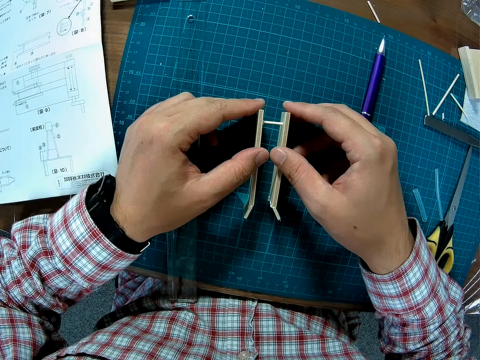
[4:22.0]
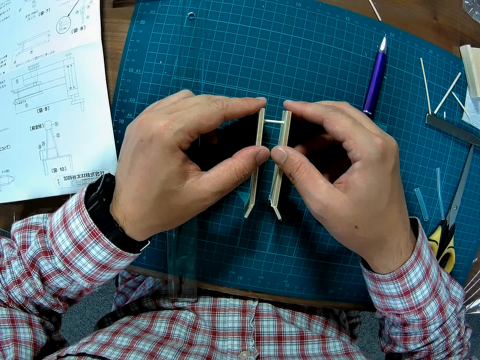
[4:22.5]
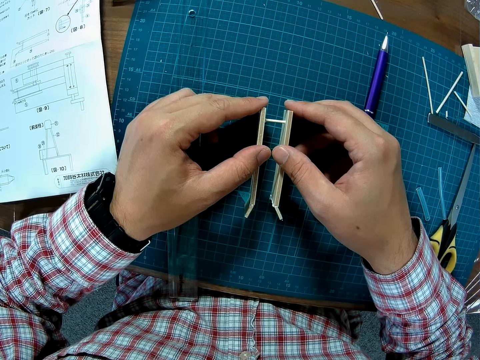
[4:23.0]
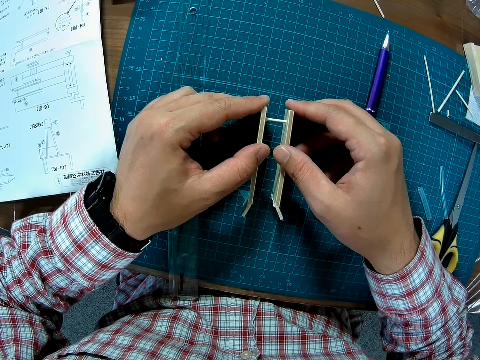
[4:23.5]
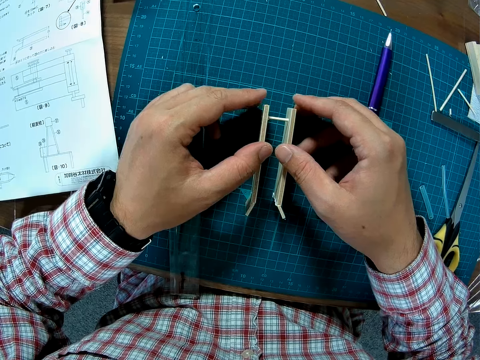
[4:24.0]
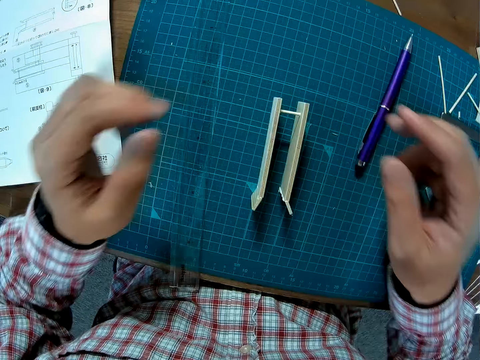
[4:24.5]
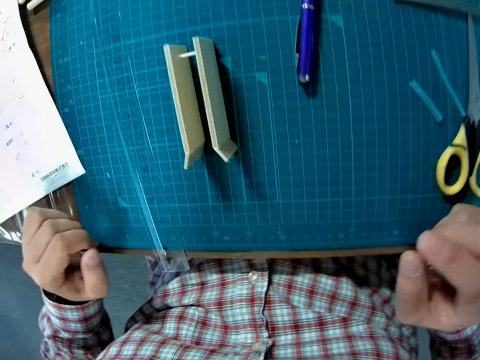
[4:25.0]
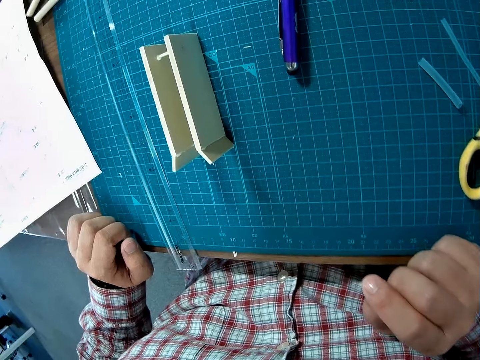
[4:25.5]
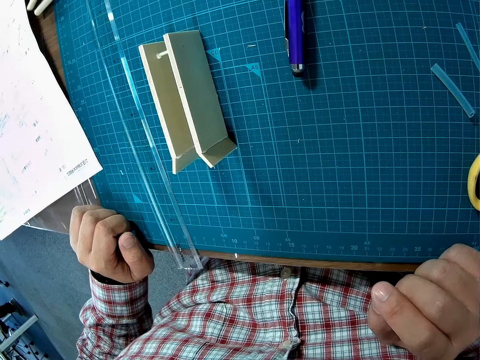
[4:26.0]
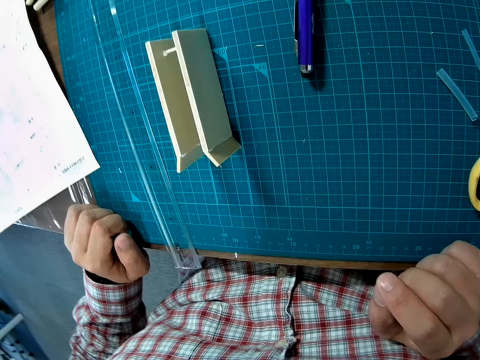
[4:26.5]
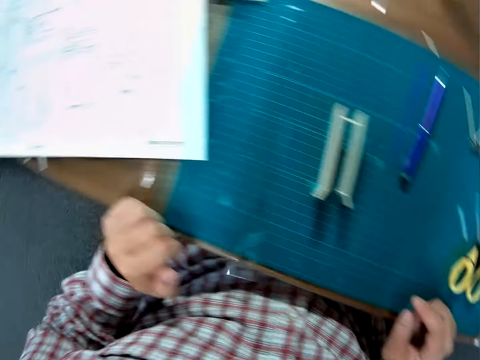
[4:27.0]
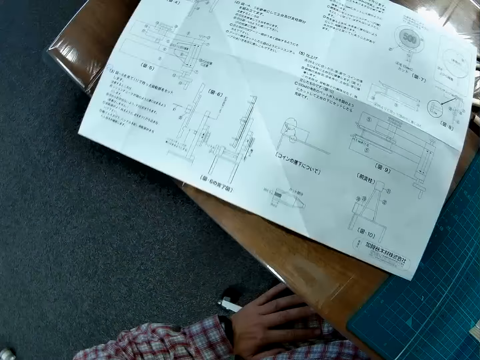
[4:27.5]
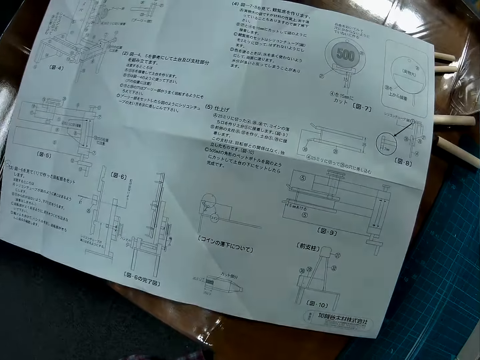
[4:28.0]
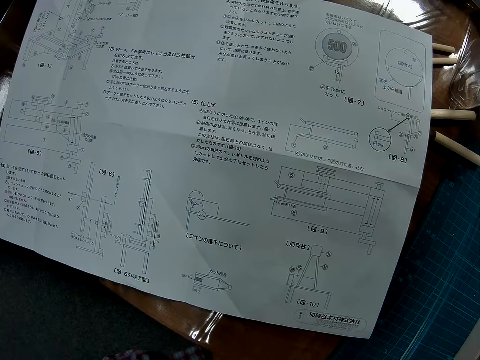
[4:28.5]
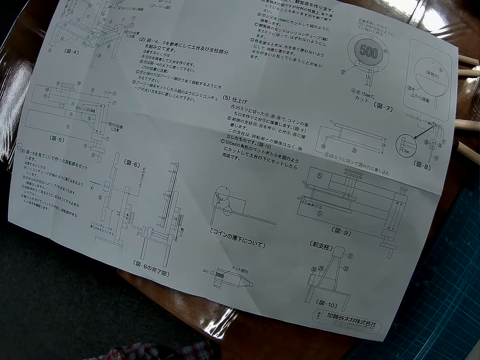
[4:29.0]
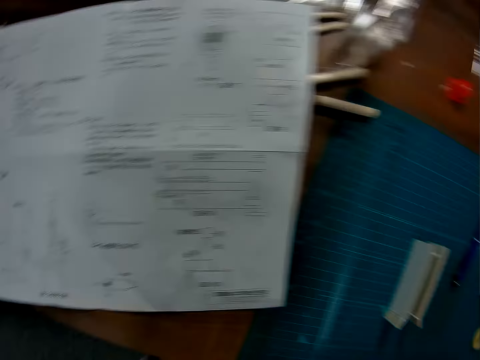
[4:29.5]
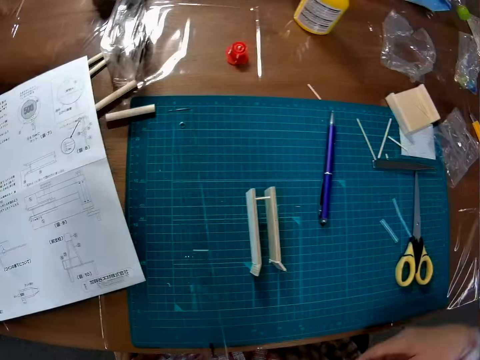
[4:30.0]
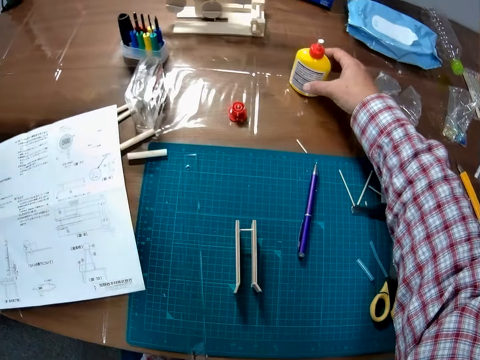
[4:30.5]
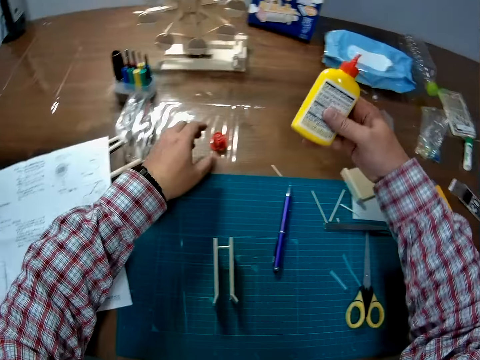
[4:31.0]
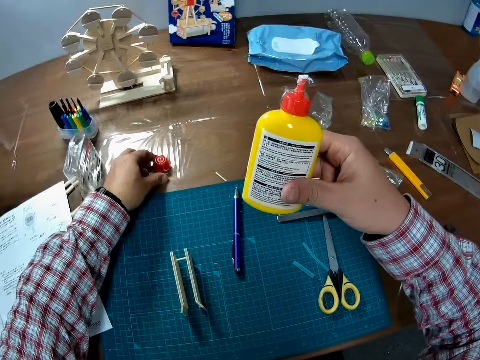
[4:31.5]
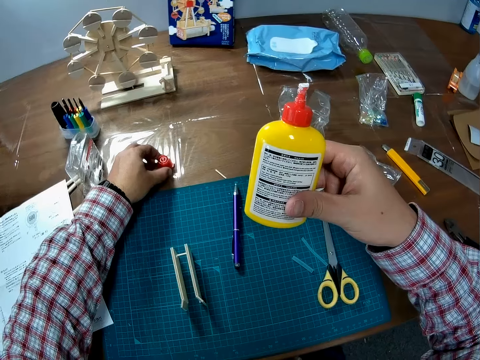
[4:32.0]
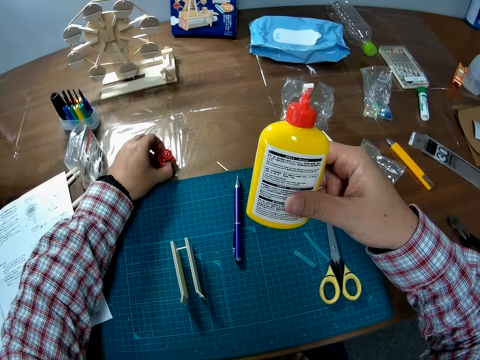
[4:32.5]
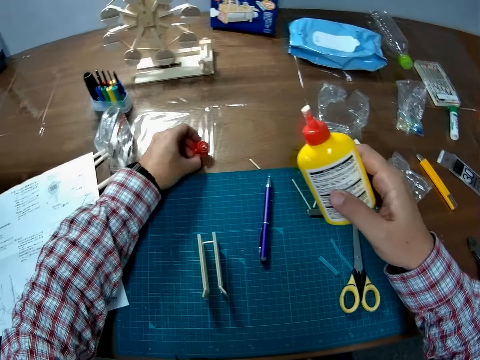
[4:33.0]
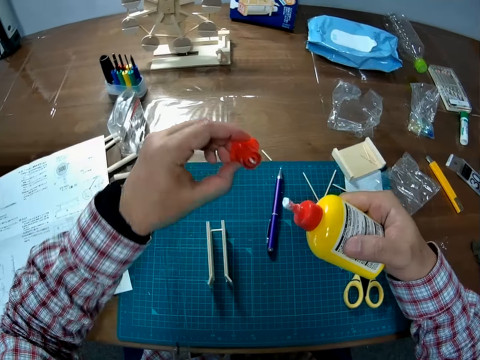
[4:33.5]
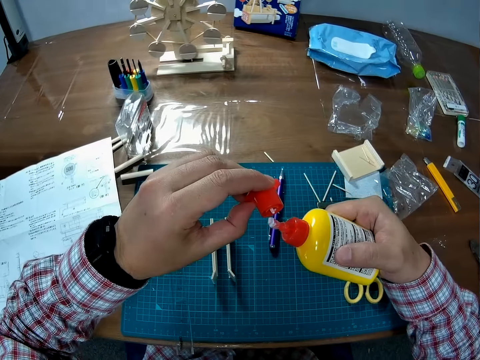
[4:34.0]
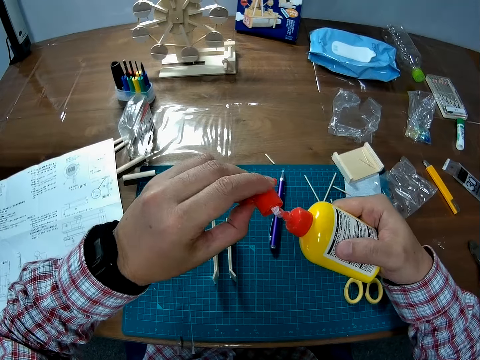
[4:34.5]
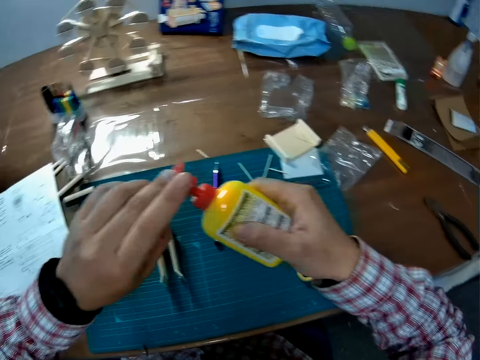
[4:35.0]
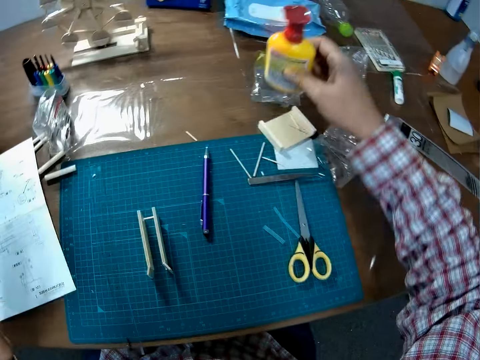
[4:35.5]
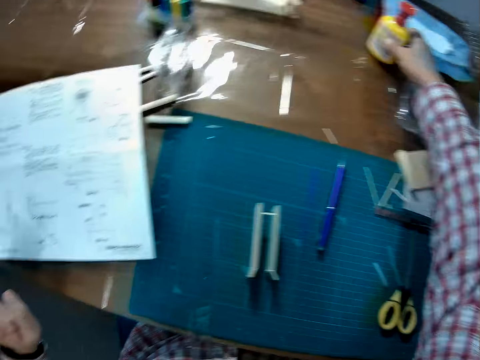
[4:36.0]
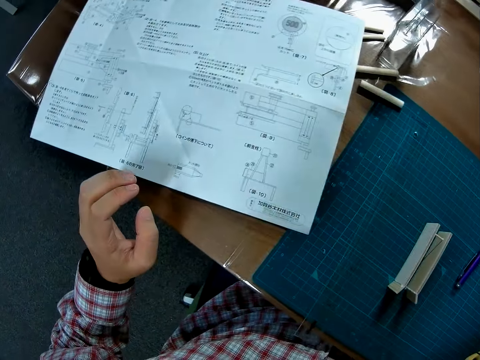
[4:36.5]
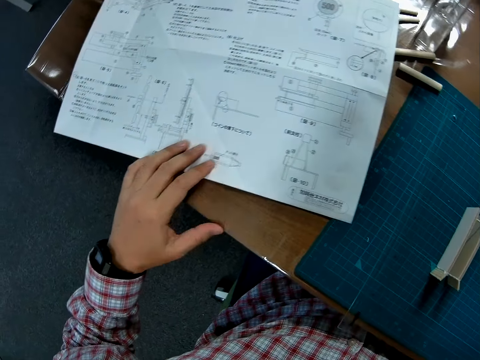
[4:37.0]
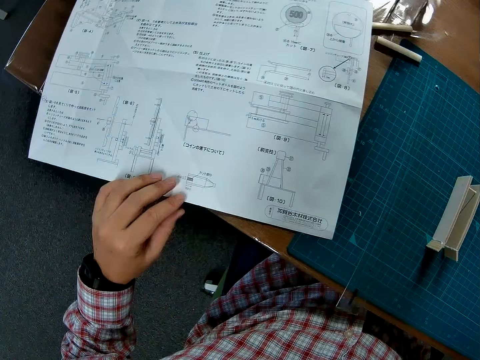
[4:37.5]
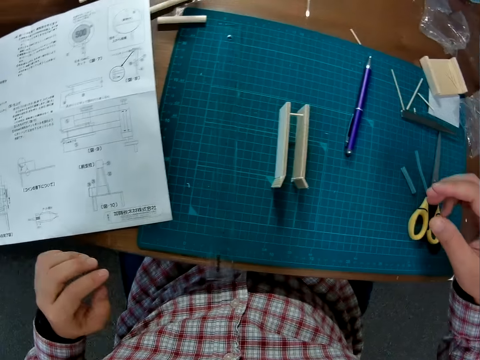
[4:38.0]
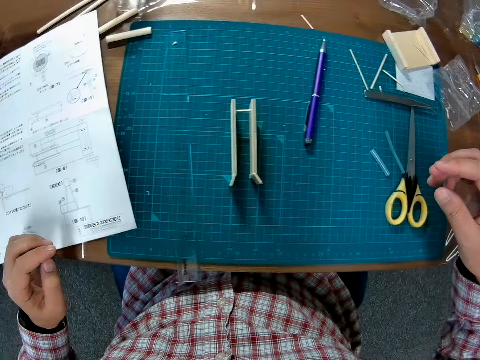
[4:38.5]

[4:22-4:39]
The camera wearer holds the wood. They pick up the glue bottle from the table. They pick up the lid of the glue bottle from the table. They close the lid. They put the glue bottle on the table.

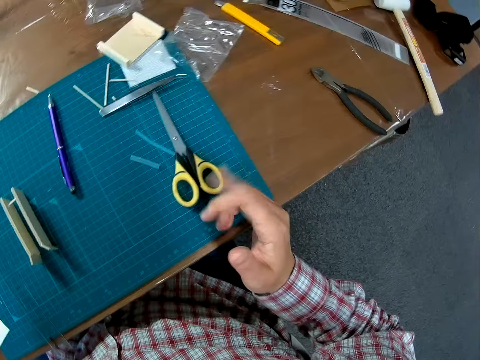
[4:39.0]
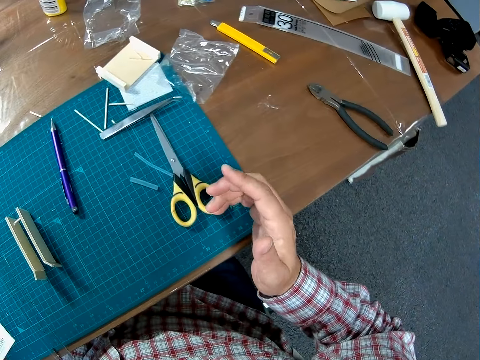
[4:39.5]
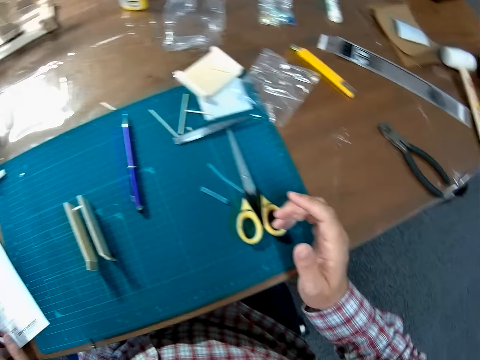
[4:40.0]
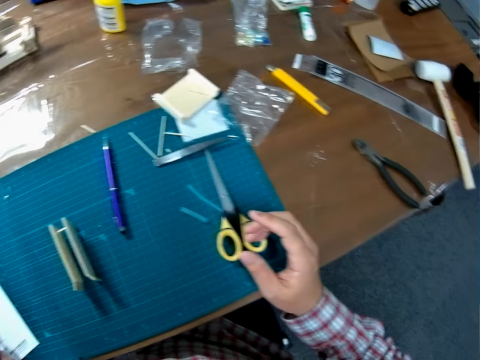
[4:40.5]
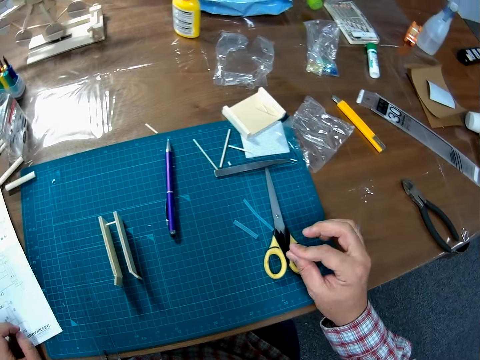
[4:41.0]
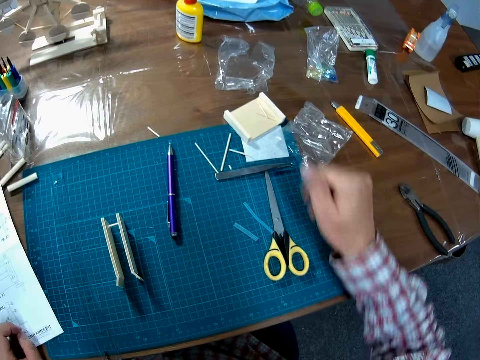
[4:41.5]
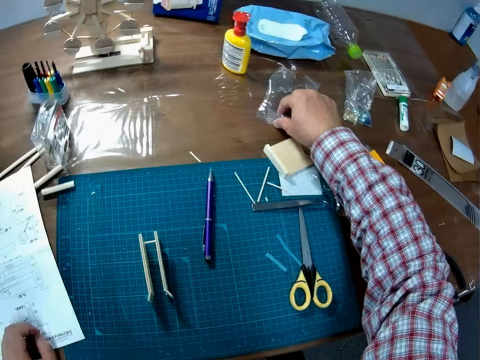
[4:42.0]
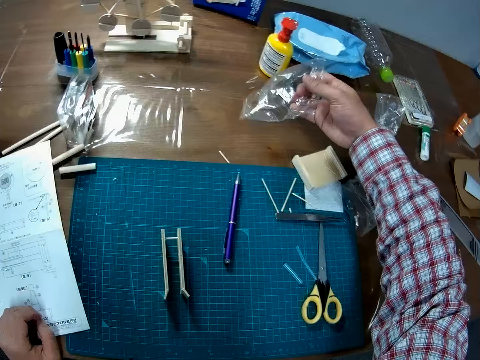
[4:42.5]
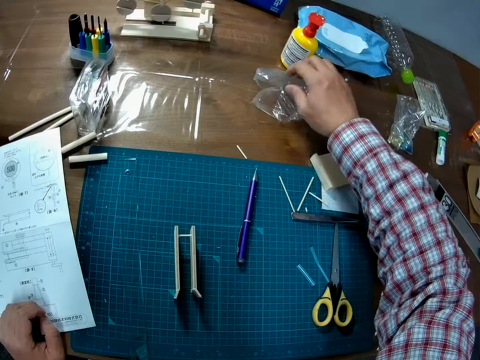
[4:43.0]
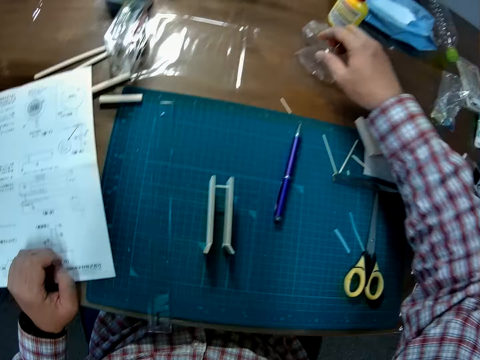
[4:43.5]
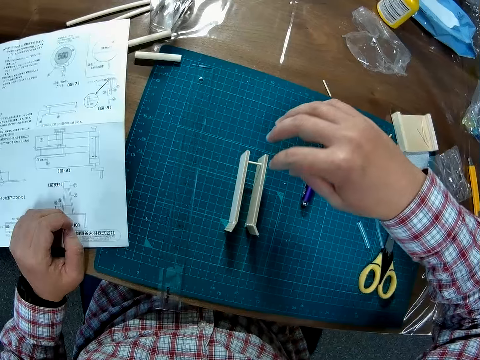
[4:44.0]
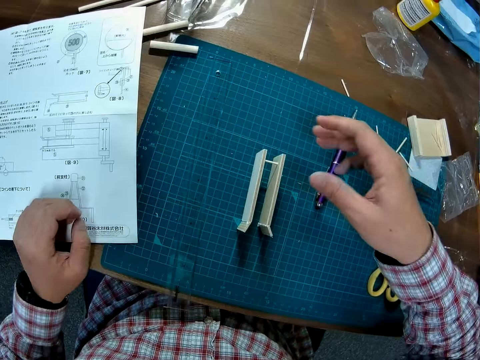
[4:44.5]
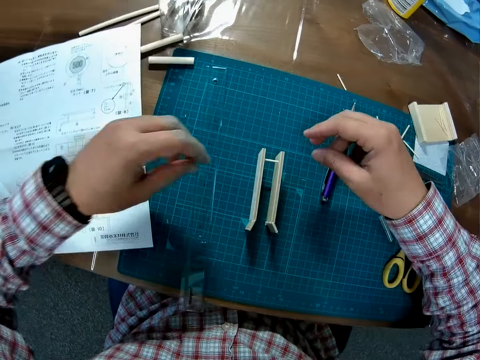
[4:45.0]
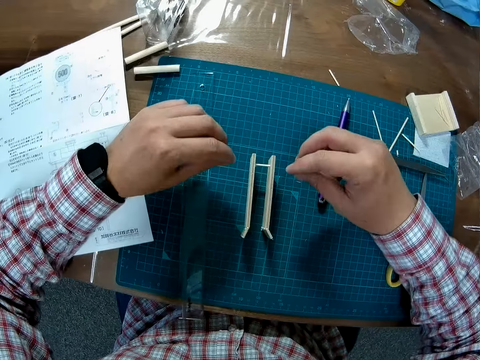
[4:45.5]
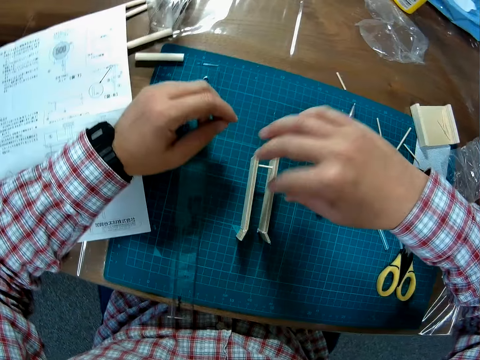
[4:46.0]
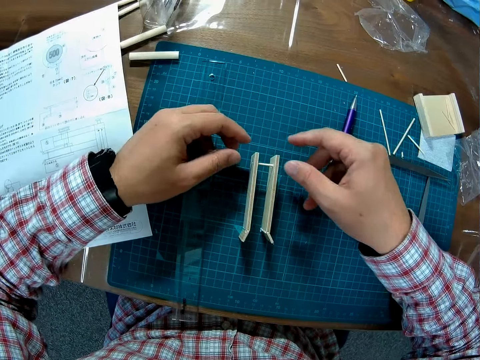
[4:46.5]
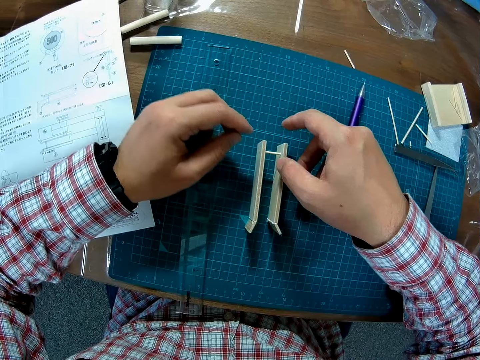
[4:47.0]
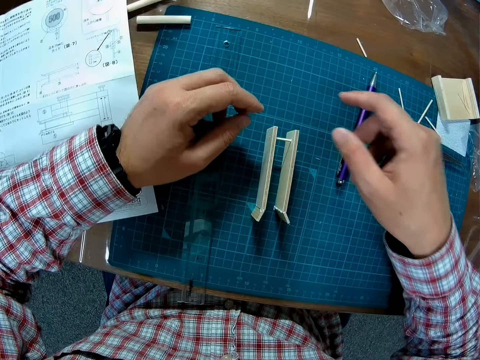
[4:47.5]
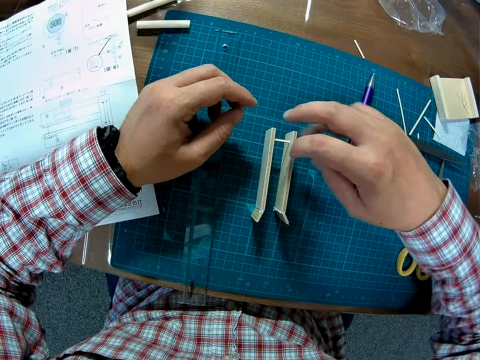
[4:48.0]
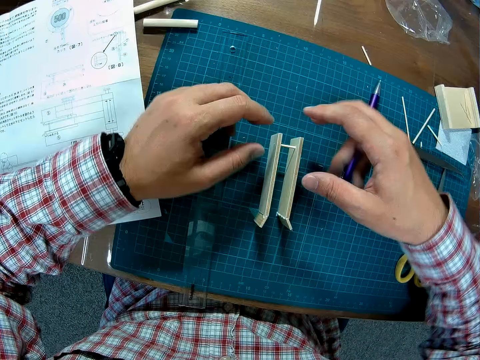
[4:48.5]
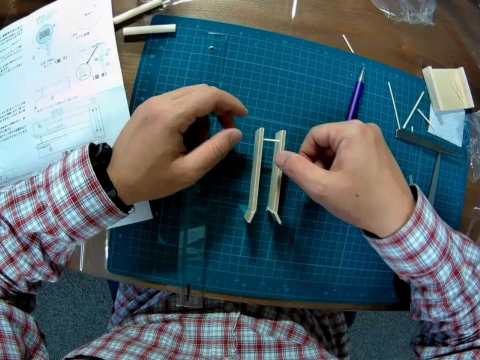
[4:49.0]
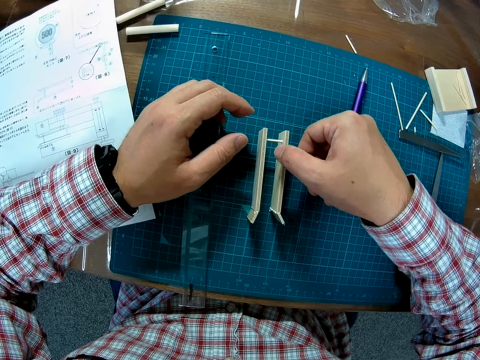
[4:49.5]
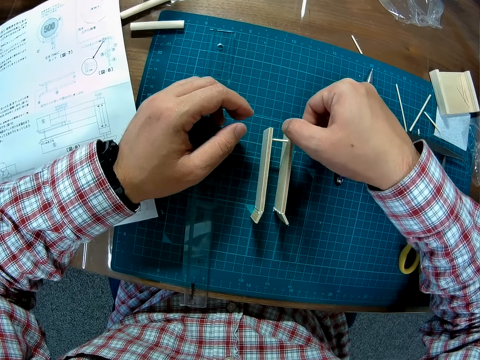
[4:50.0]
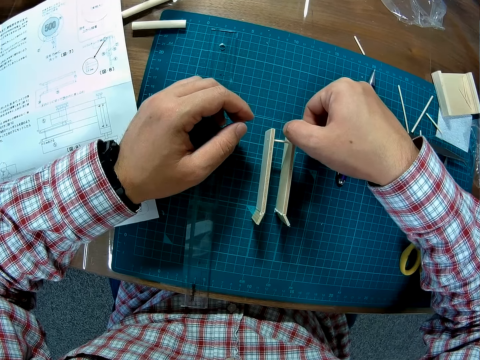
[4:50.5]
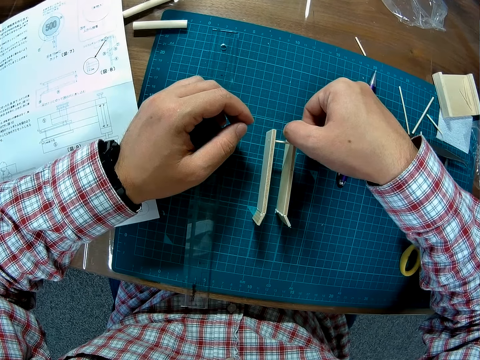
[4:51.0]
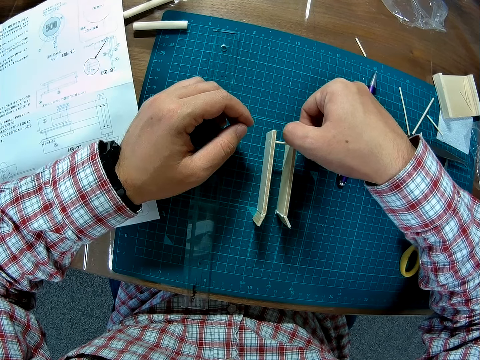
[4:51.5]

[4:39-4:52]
The camera wearer shakes his fingers. He picks up a nylon paper. He puts the nylon paper on the table. He moves his fingers.
